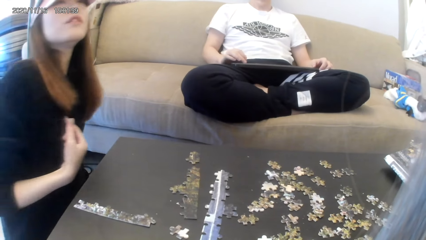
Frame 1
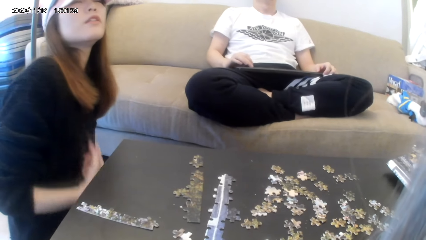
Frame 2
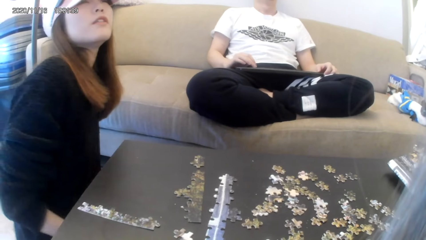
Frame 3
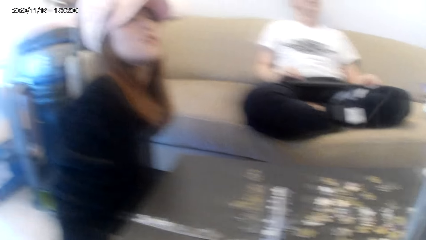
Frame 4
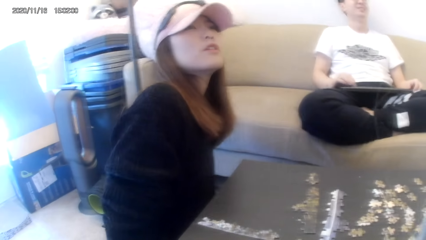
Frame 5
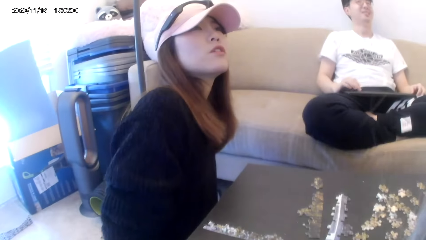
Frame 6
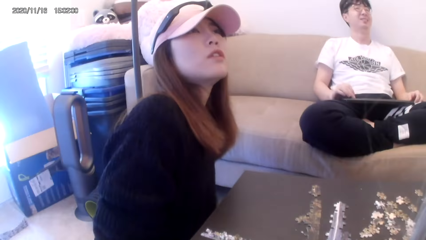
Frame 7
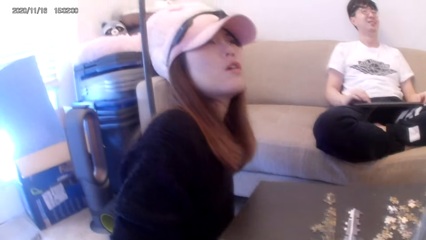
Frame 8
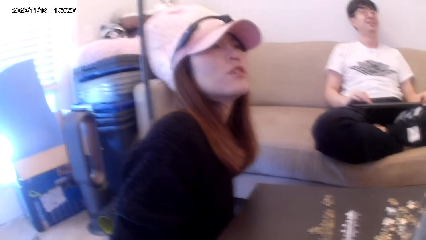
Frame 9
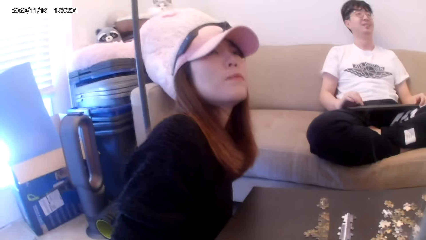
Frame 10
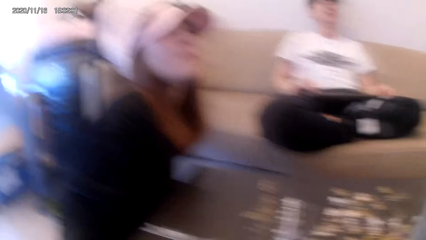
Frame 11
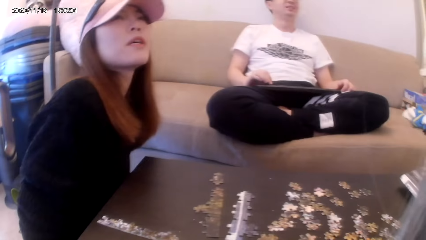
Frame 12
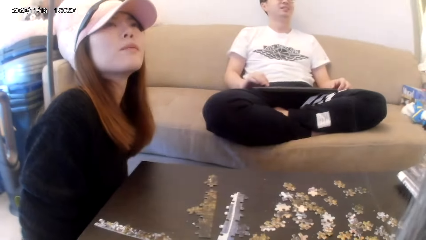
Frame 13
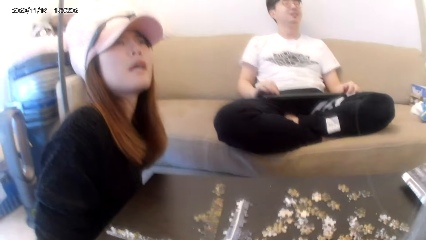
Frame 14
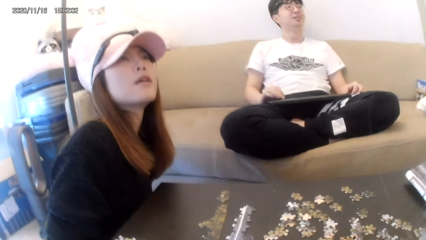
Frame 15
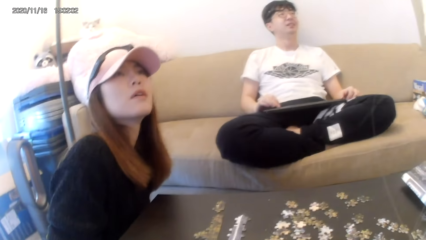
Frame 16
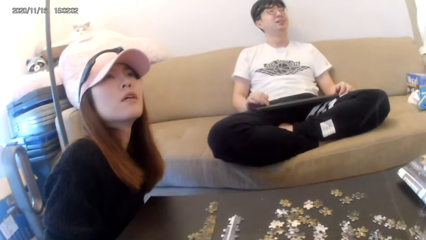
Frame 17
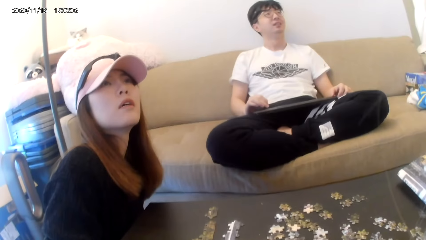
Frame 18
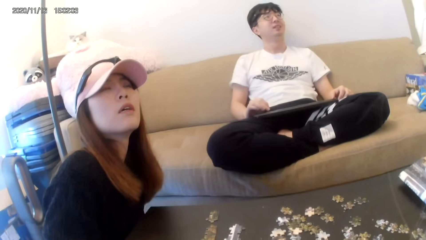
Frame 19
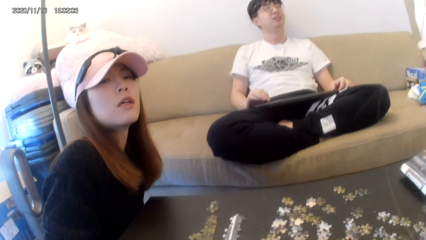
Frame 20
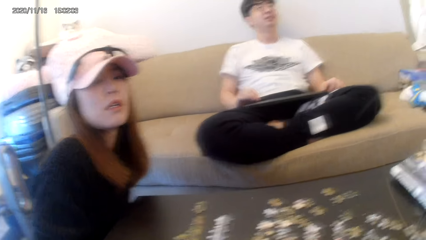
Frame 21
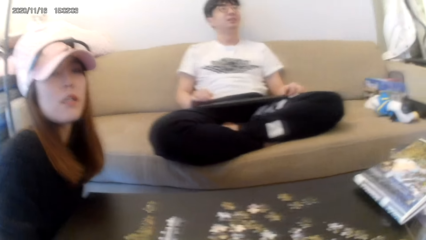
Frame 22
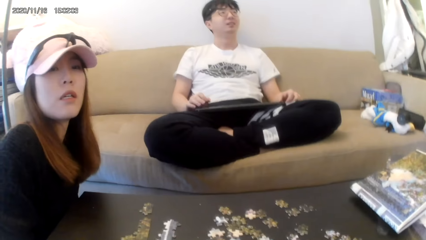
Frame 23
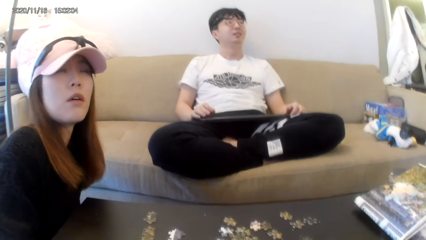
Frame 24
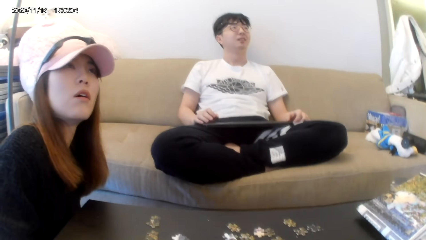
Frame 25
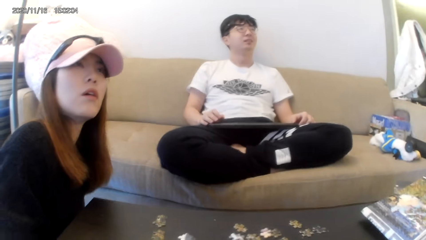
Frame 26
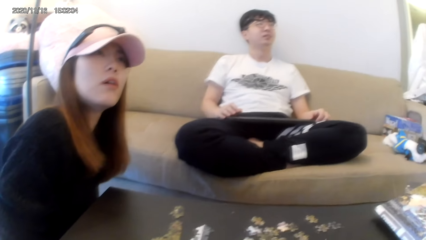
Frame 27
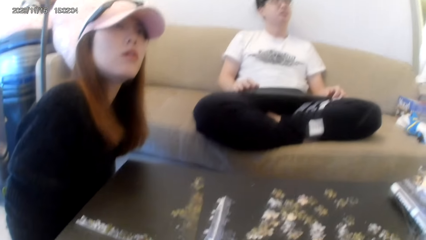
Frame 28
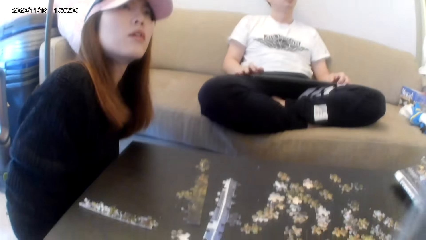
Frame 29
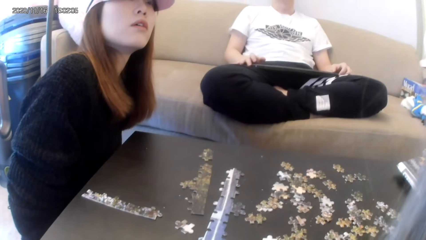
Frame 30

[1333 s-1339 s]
A man moves his fingers on something.

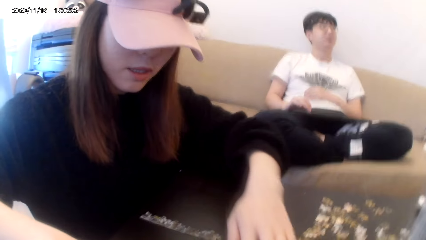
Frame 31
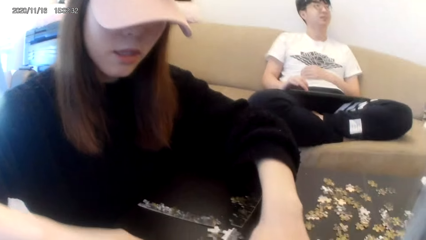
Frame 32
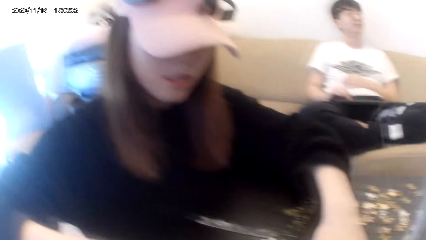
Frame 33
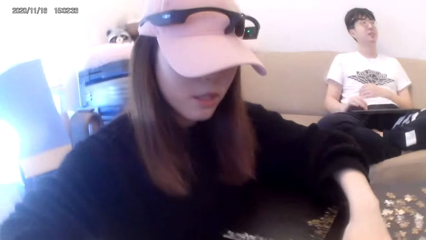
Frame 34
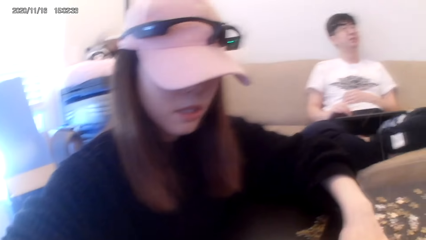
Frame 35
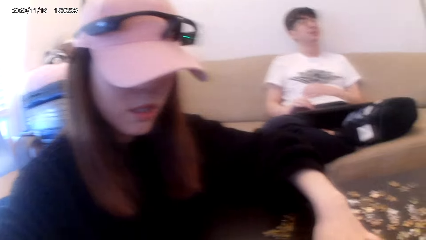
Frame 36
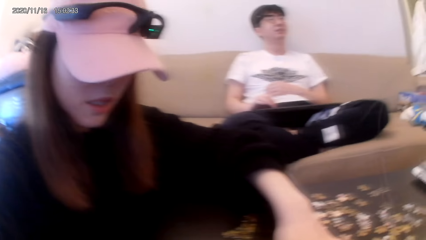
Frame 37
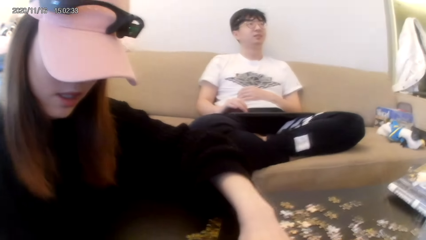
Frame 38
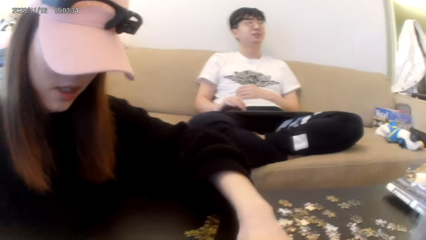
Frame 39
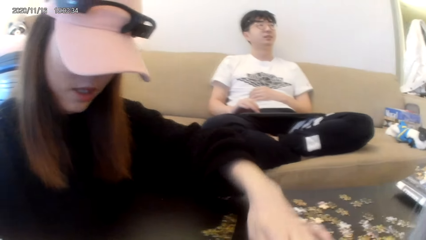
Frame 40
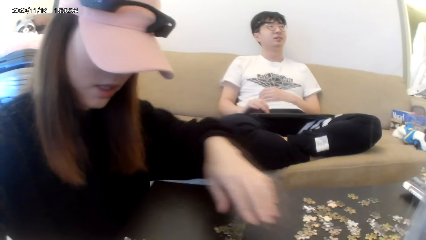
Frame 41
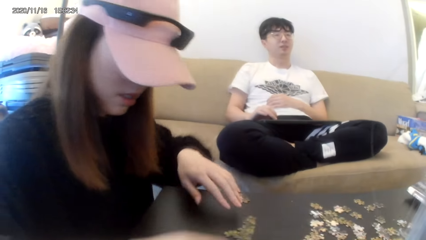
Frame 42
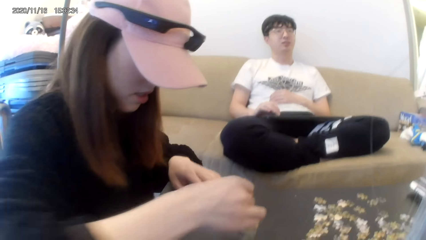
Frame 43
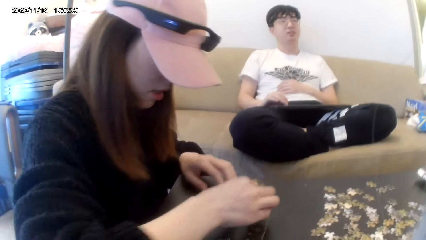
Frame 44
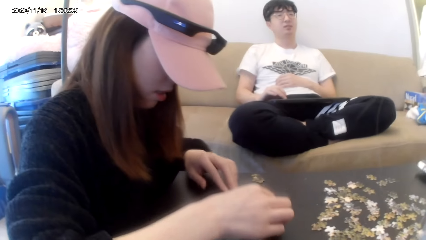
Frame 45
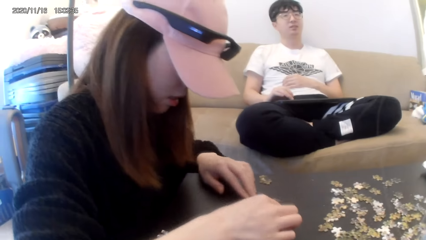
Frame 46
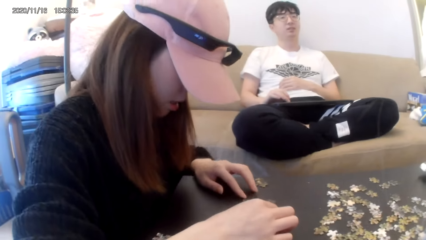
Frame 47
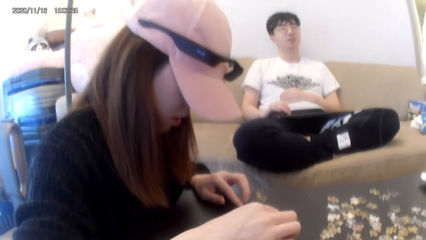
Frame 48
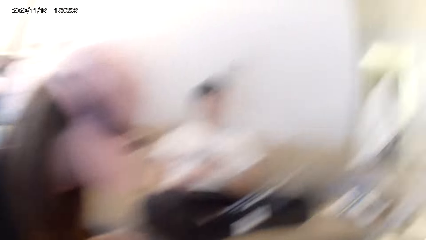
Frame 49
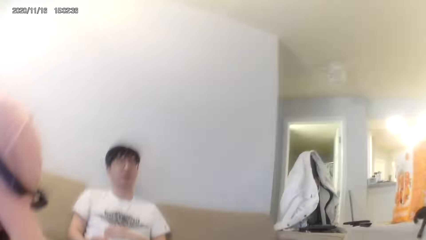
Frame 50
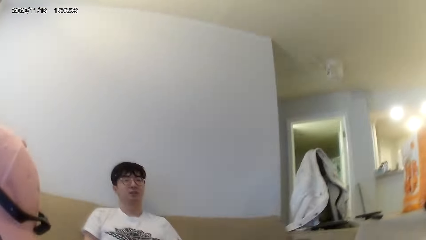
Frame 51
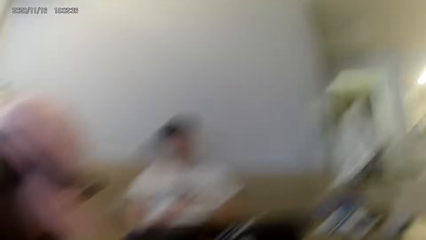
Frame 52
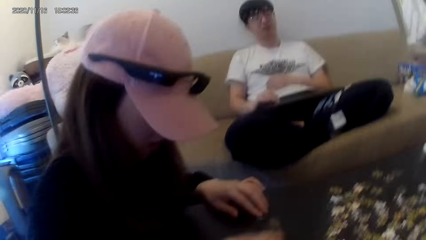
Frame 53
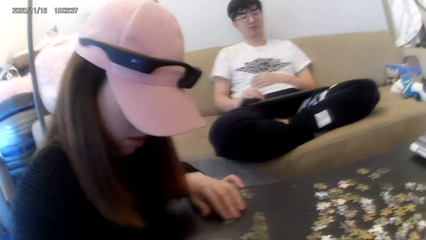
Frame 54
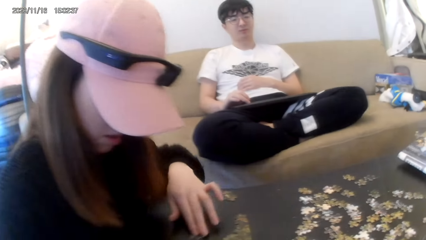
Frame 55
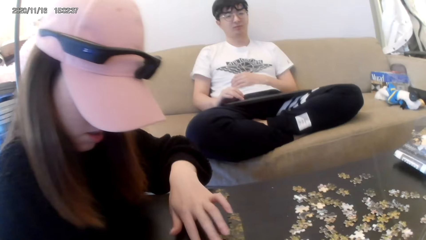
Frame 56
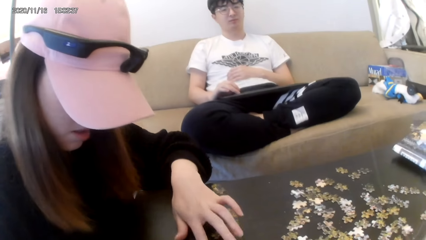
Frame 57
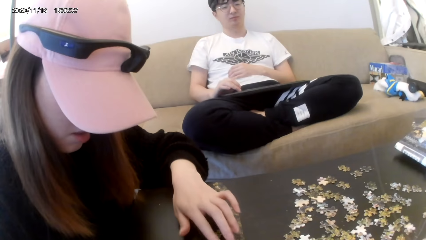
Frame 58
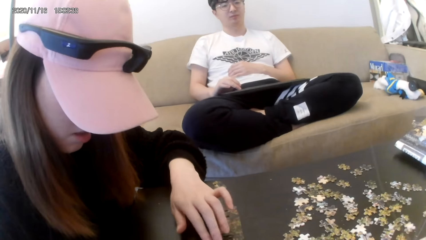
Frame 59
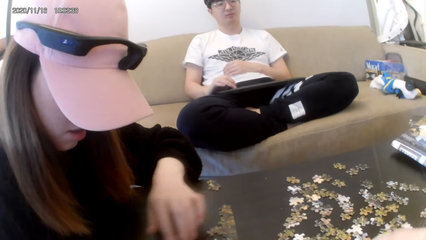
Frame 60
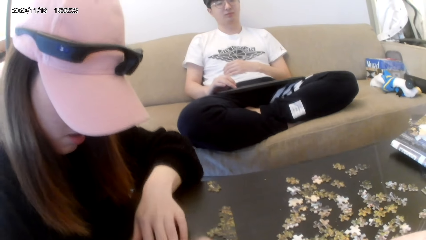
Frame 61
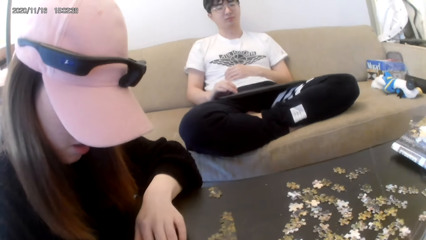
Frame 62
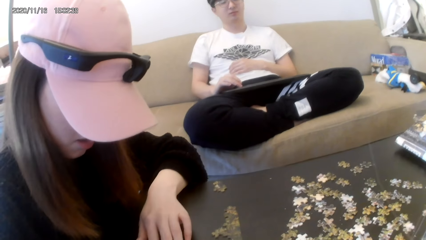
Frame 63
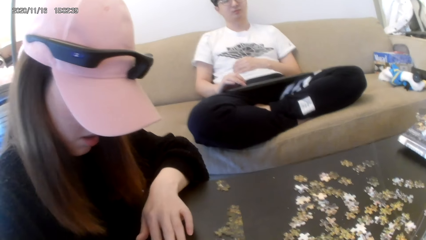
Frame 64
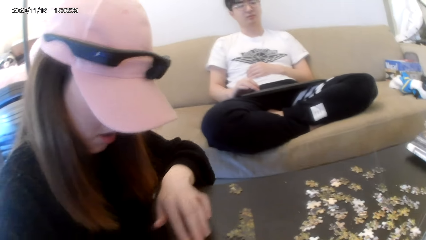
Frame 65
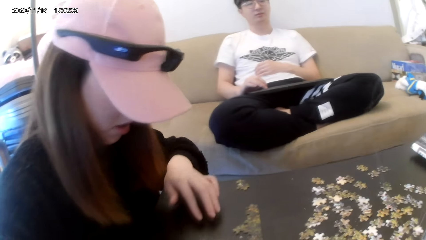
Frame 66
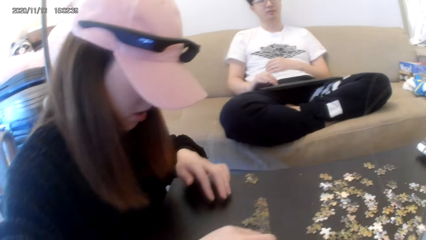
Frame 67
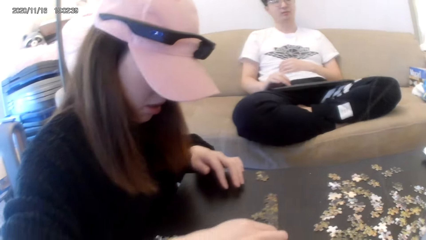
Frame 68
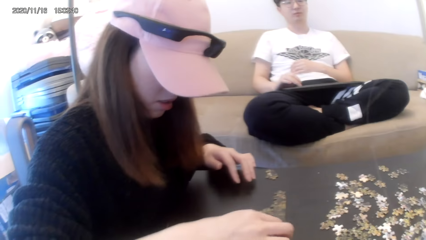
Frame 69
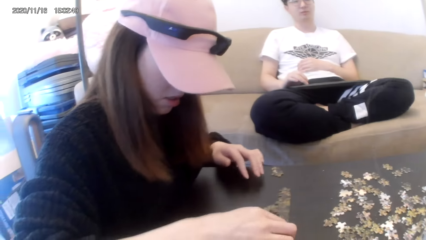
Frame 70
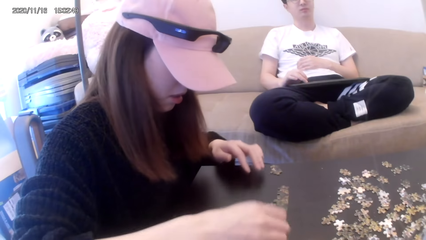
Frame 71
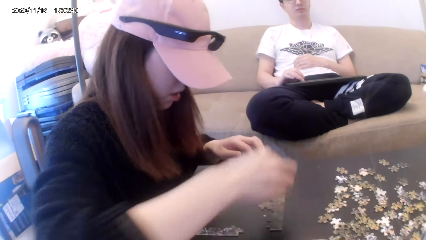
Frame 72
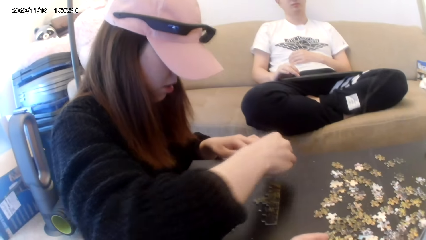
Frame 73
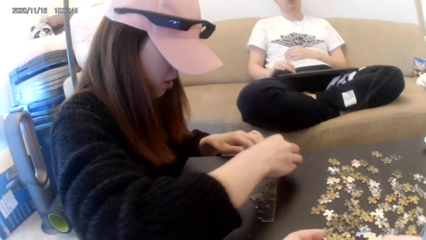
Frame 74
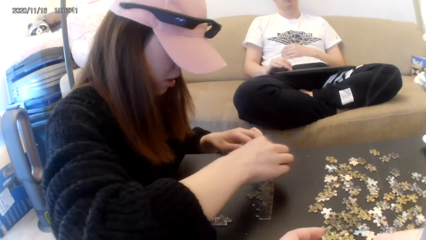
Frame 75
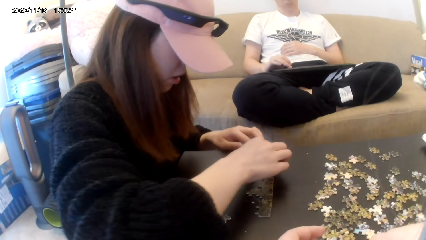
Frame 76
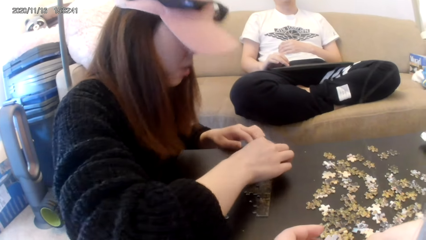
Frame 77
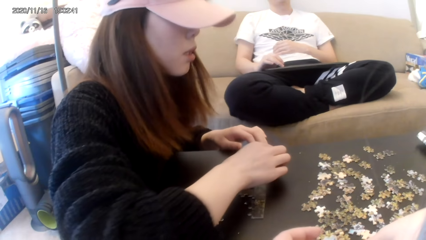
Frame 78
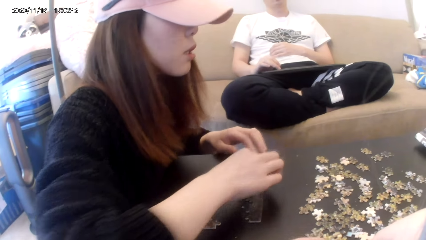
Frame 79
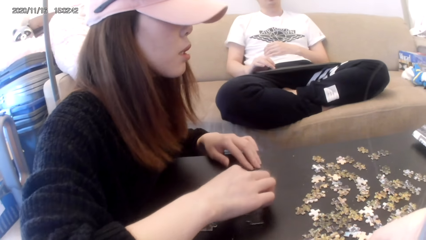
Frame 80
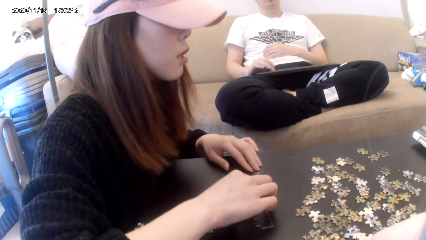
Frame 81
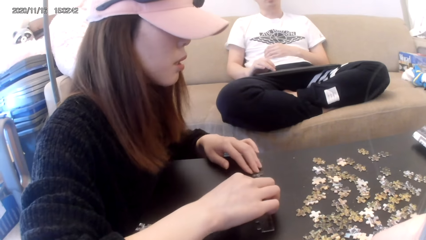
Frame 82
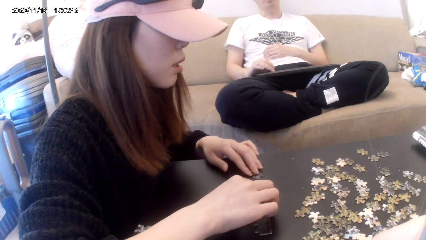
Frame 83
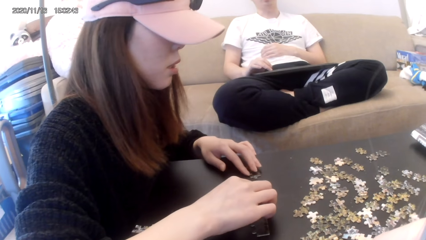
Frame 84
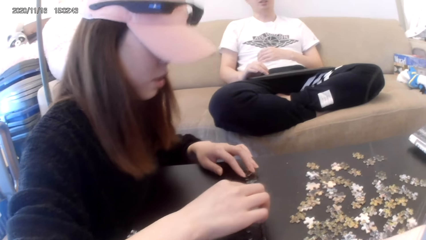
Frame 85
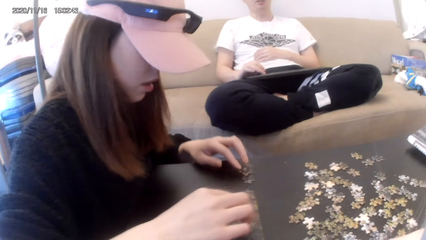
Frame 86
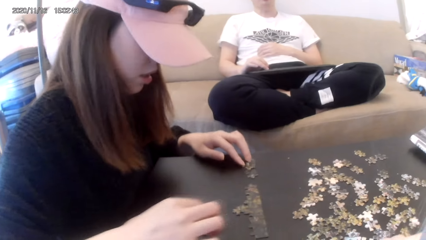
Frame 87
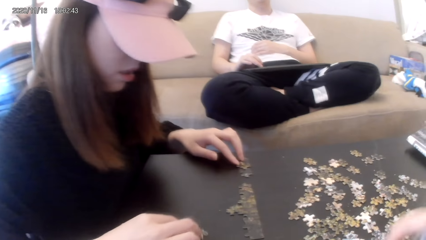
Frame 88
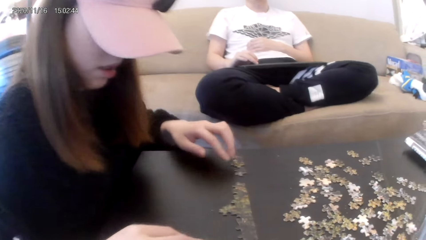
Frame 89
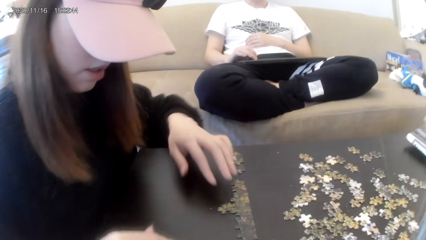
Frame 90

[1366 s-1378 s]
The camera wearer plays a jigsaw puzzle on the table. They dialogue with a person. They play the jigsaw puzzle on the table. They arrange board game materials.
